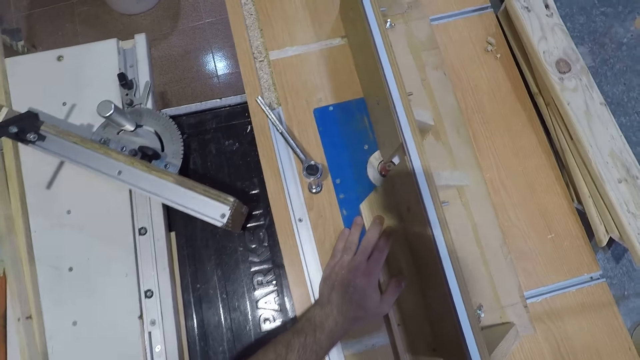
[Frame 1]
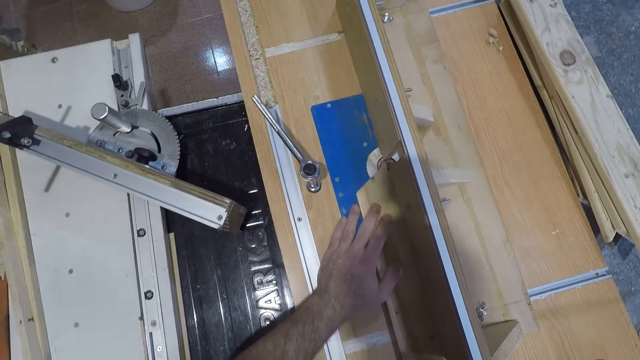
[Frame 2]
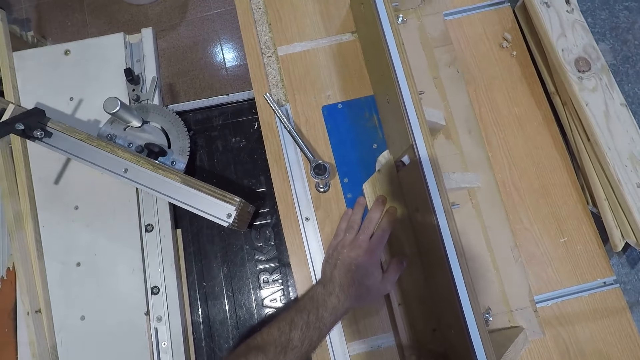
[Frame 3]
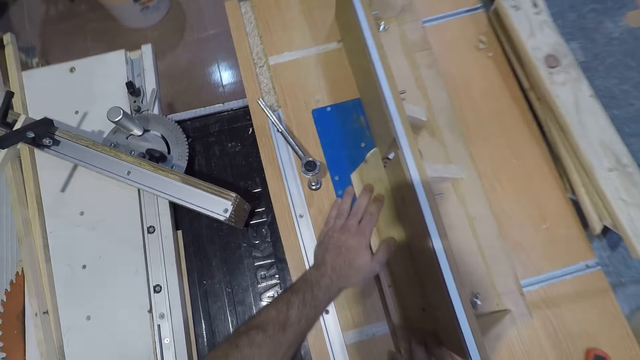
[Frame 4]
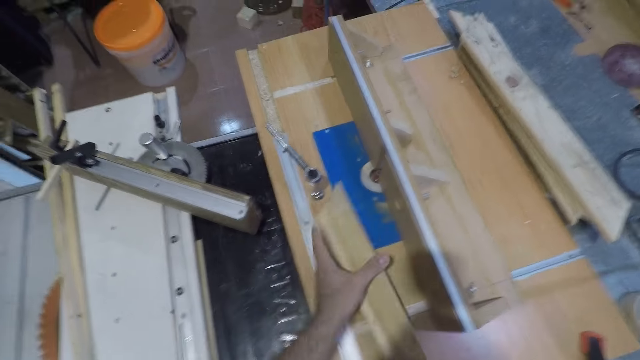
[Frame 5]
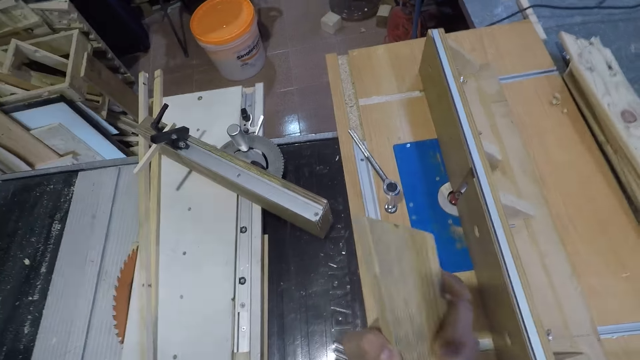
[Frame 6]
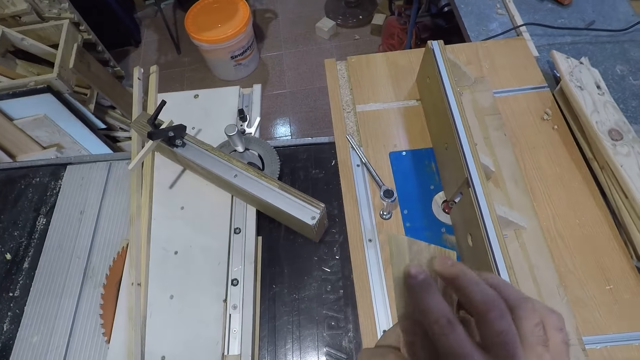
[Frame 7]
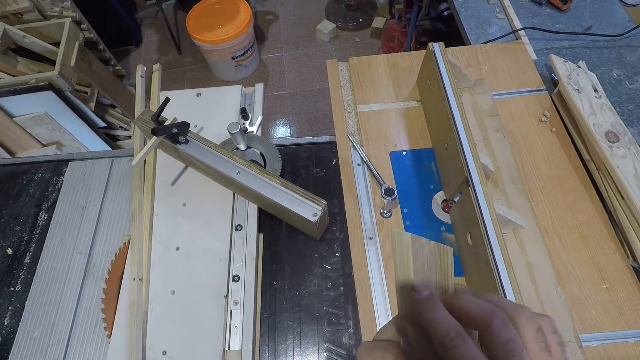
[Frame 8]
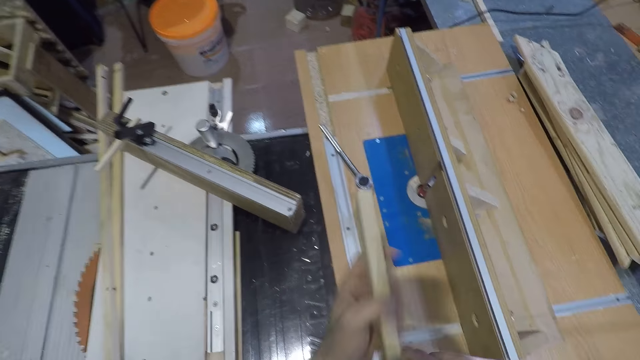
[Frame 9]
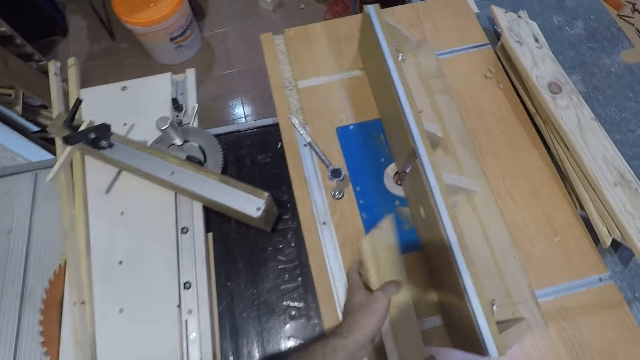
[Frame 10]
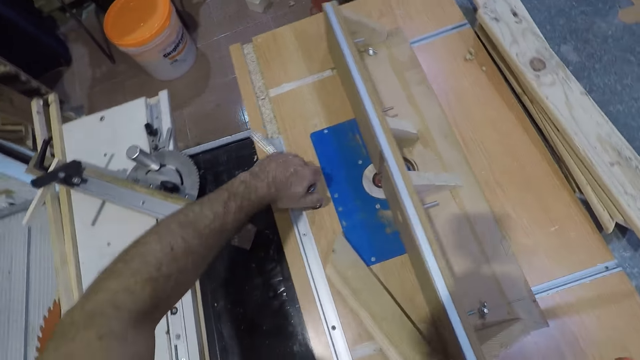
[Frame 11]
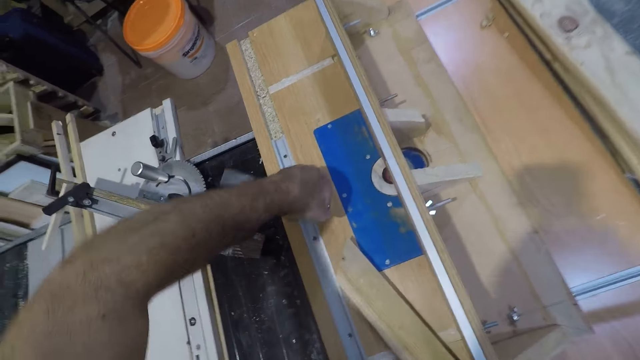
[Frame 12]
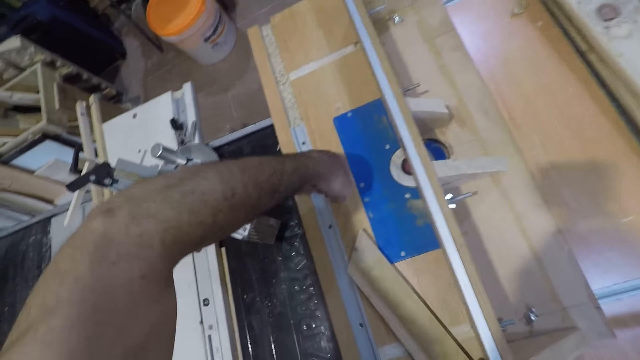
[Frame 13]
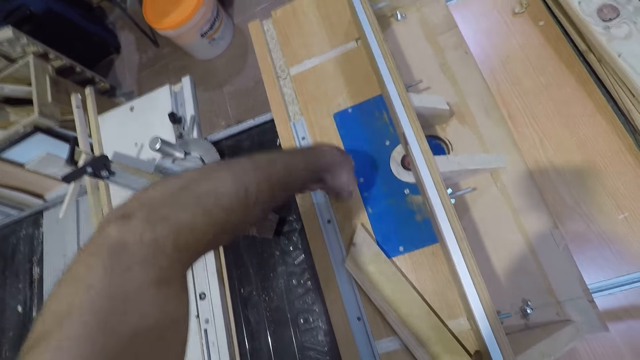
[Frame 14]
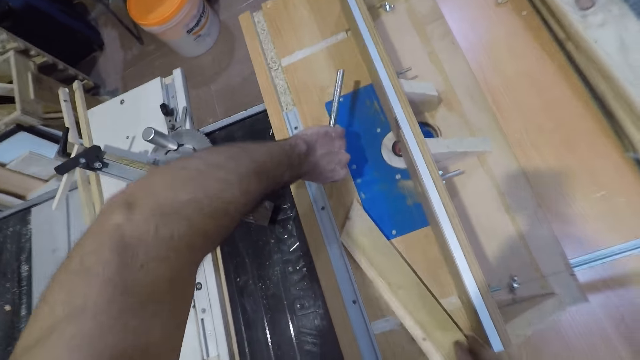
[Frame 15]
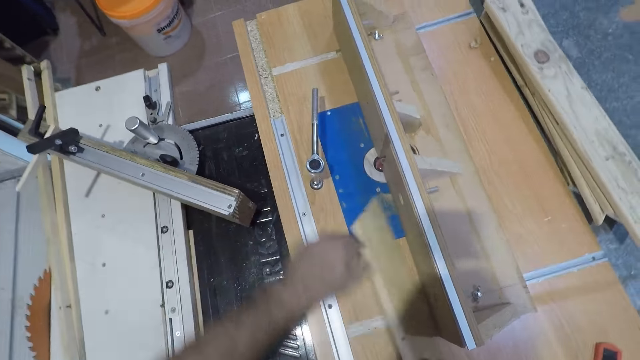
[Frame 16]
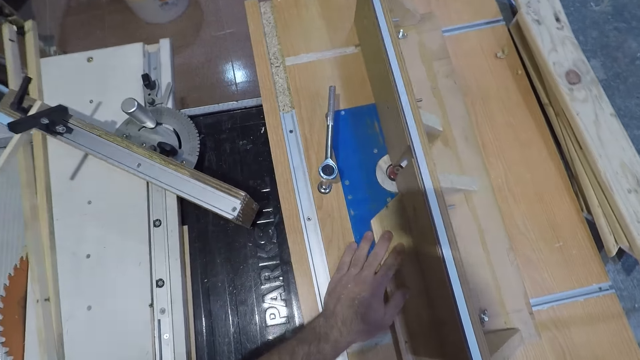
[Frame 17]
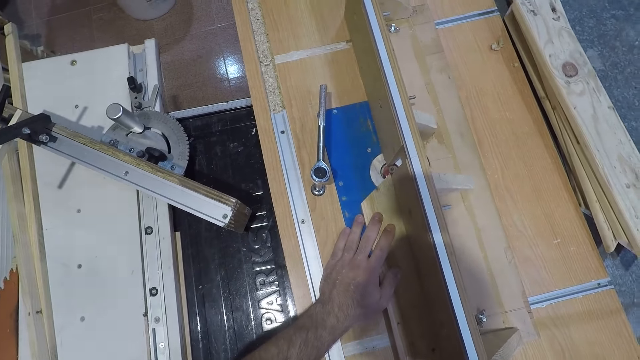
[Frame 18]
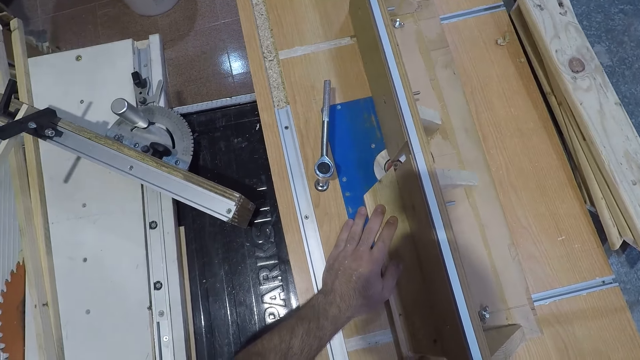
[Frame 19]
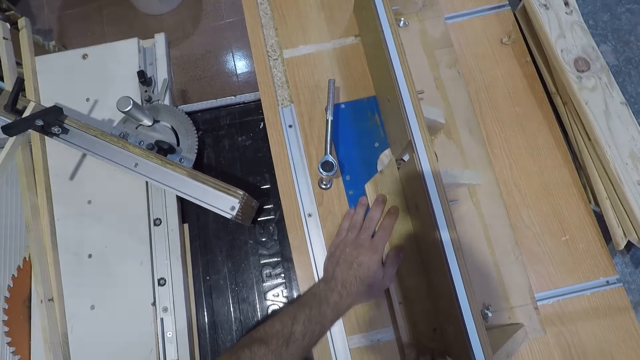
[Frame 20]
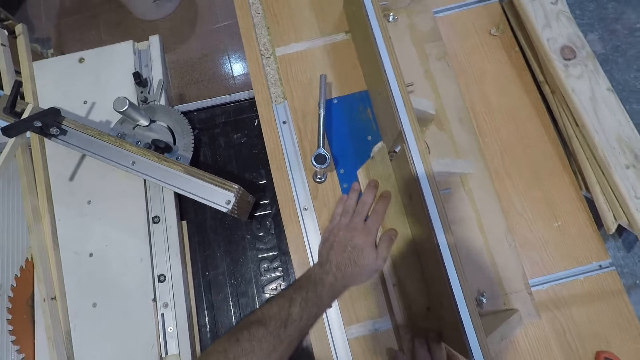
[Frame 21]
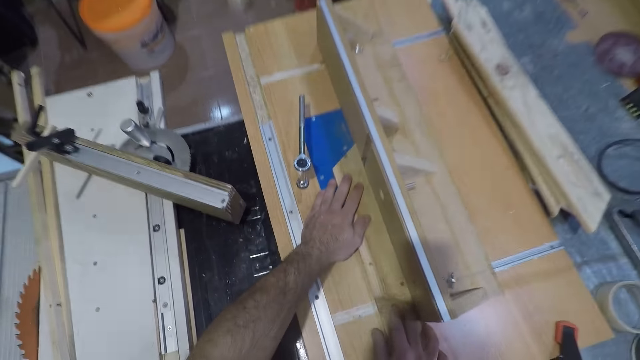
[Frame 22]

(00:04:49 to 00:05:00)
The camera wearer passes a part of the wood through a bit on the table fence again. He smoothens the wood. He holds the wood with both hands. He examines the wood. He puts the wood on the smoothing machine. He adjusts a nut with the spanner. He tightens the bolt. He holds down the wood on the smoothing machine. He passes a part of the wood through the bit on the table fence again. He smoothens the wood.

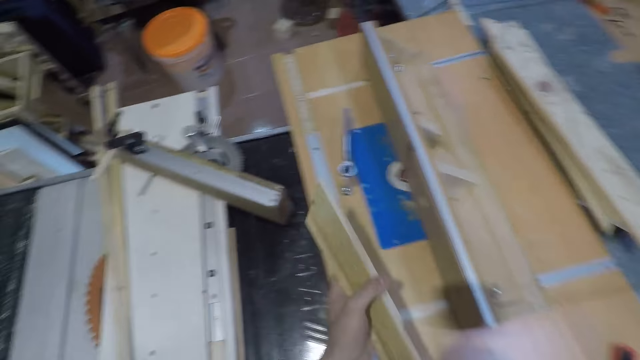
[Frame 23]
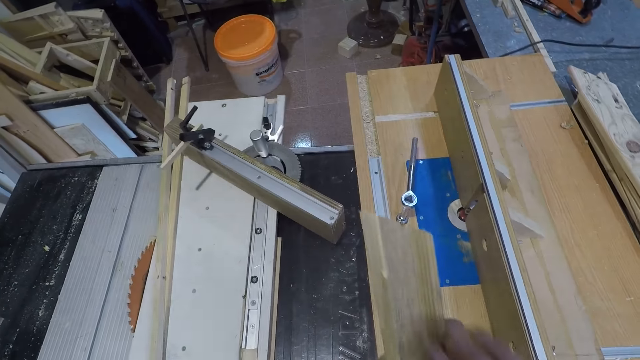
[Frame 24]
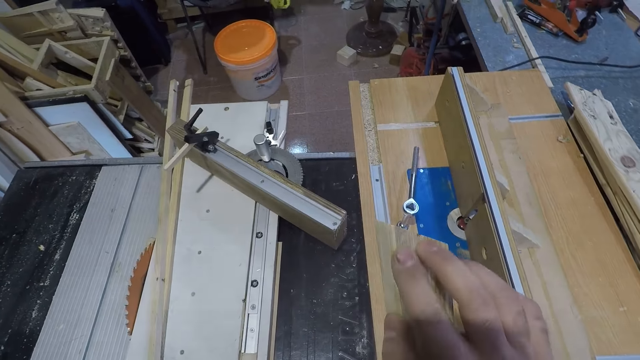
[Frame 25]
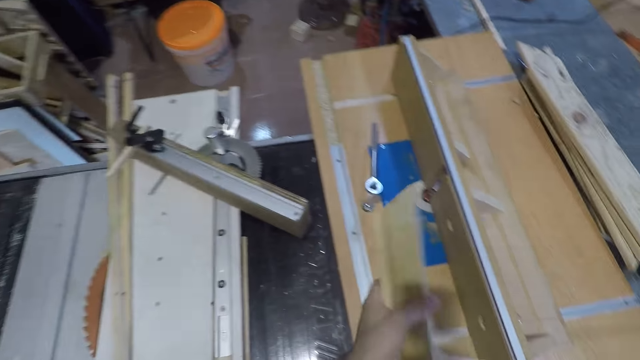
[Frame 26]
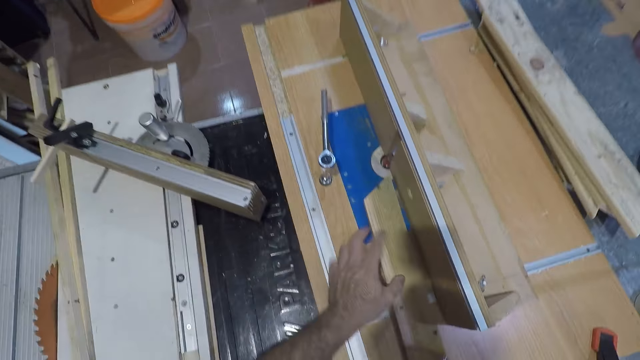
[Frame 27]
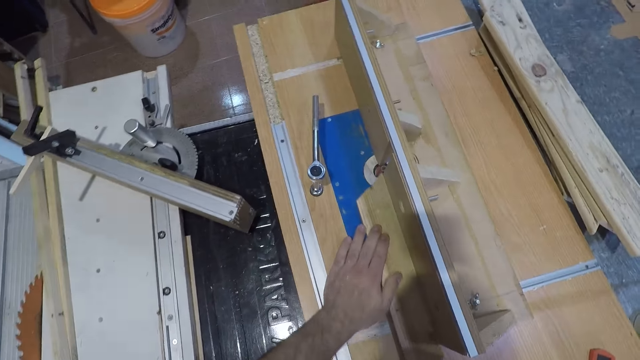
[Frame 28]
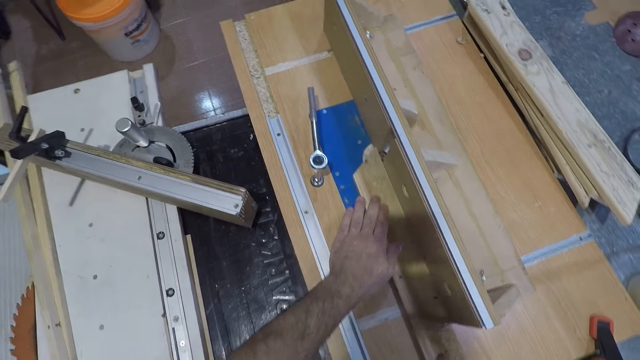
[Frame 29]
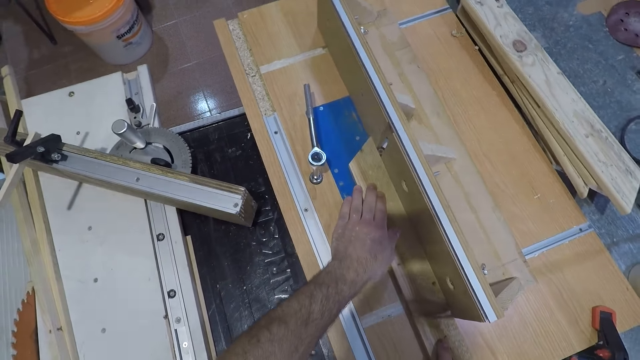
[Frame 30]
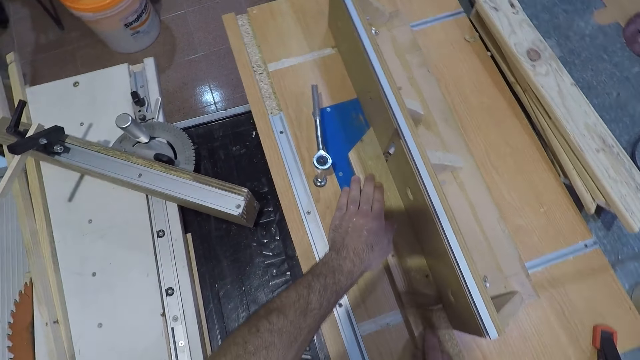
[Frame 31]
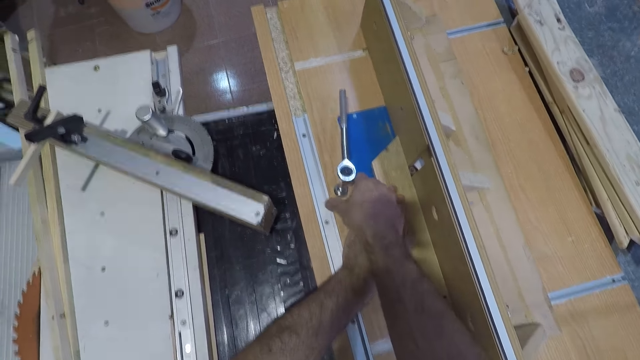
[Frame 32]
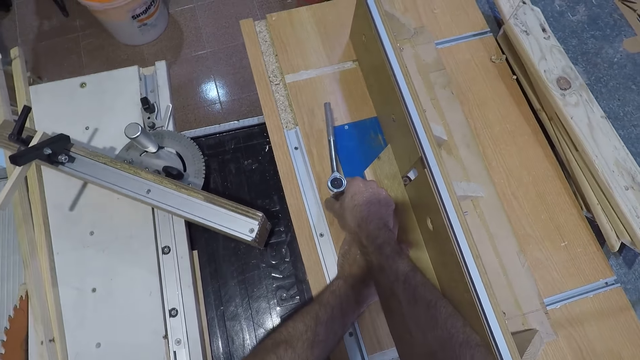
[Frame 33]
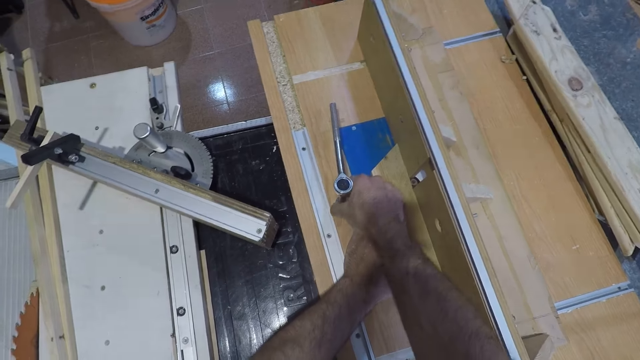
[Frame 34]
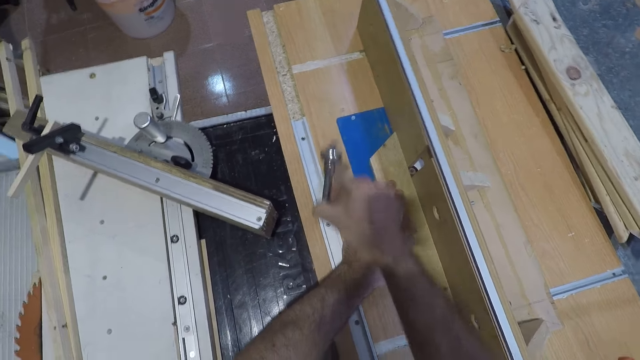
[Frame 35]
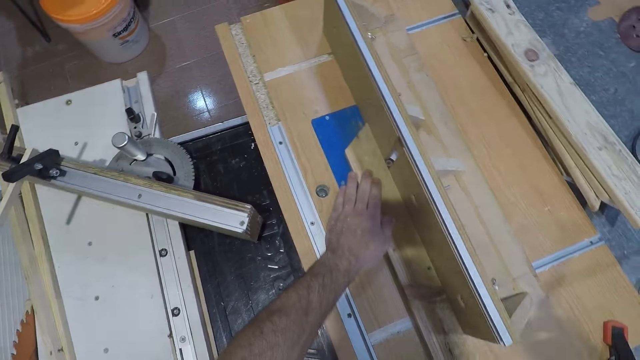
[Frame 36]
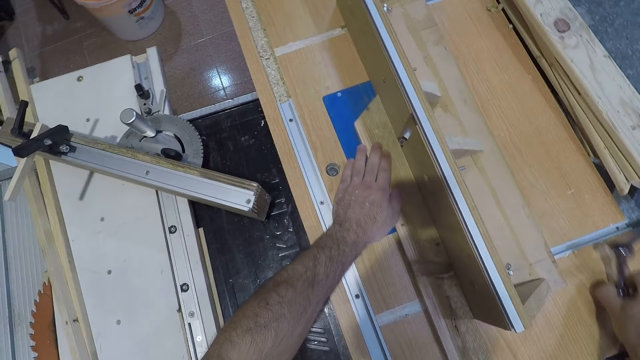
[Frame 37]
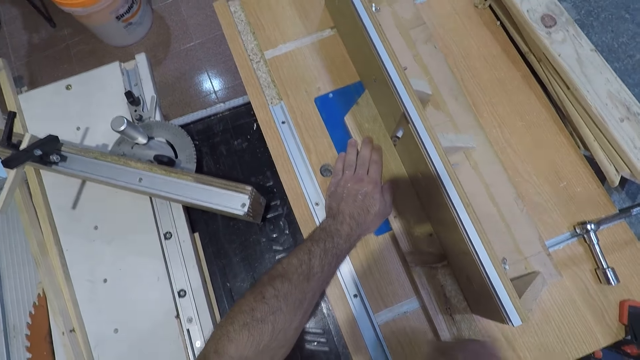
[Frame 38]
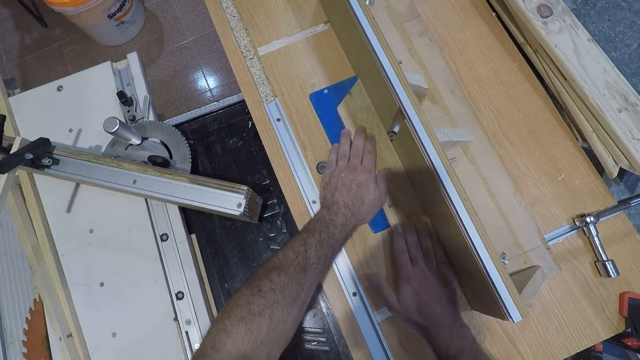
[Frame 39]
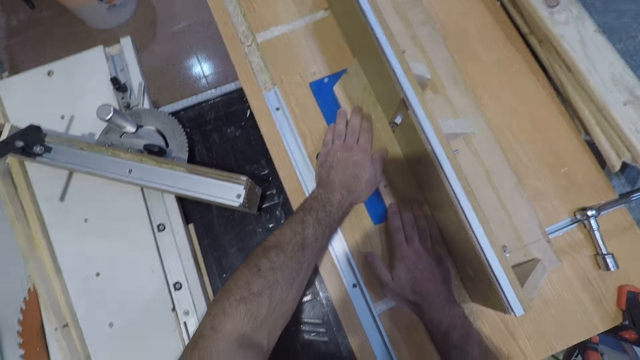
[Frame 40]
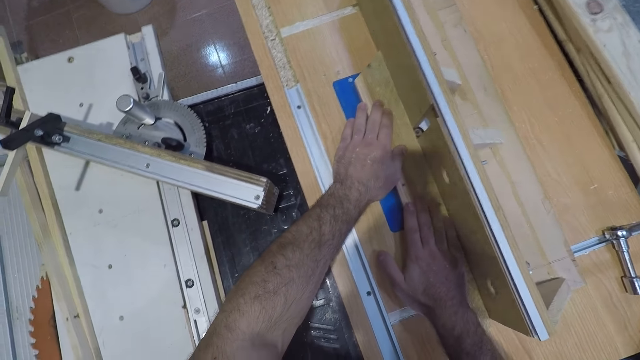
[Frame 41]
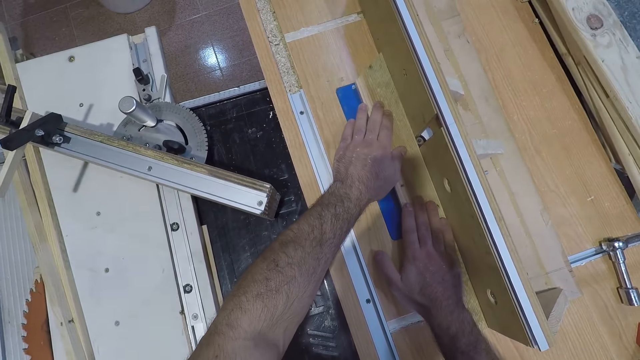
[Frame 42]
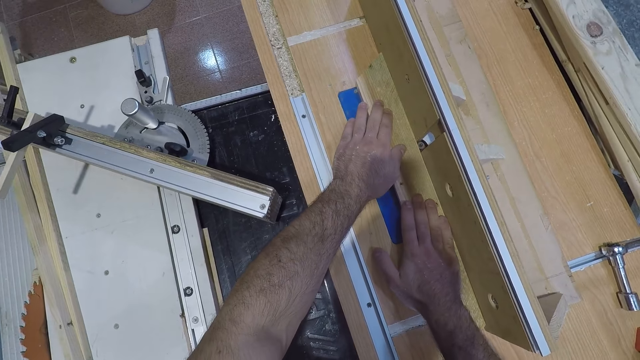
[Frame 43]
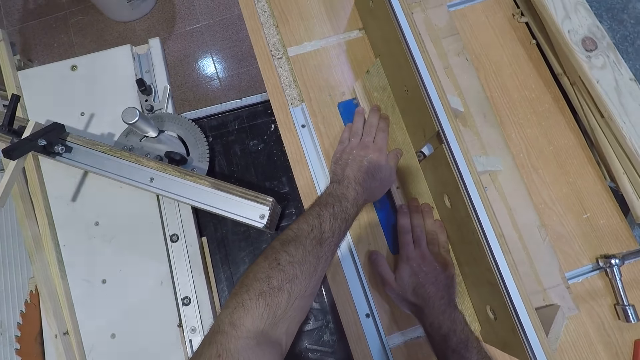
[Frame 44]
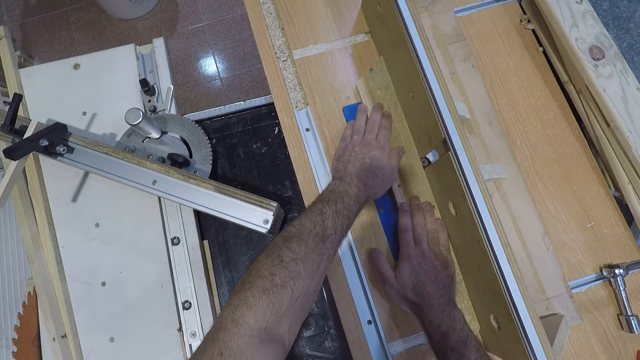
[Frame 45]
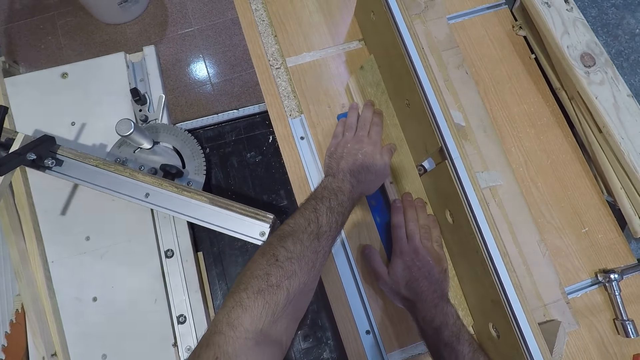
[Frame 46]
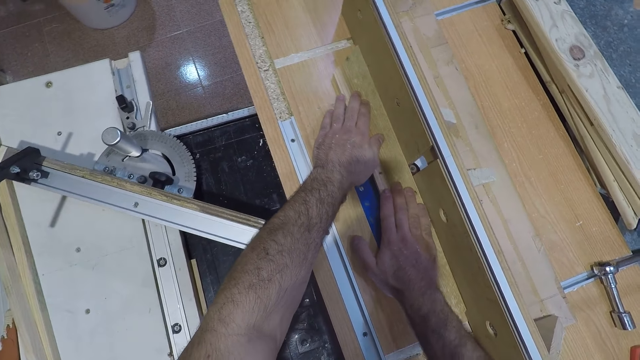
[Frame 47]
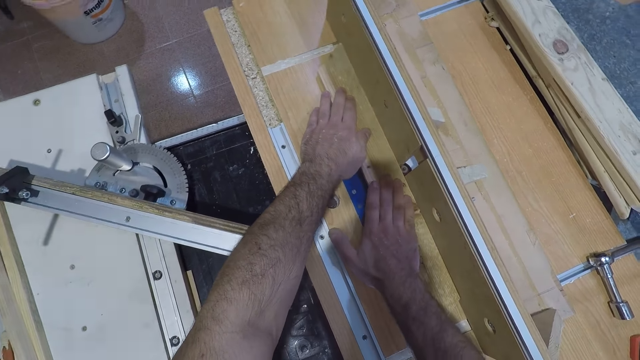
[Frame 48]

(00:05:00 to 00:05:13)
The camera wearer holds the wood with both hands. He examines the wood. He holds down the wood on the smoothing machine. He passes the entire wood through the bit on the table fence. He smoothens the wood. He holds the head nut wrench or spanner. He removes the spanner with his right hand. He drops the spanner on the table on the other side. He smoothens the wood.
